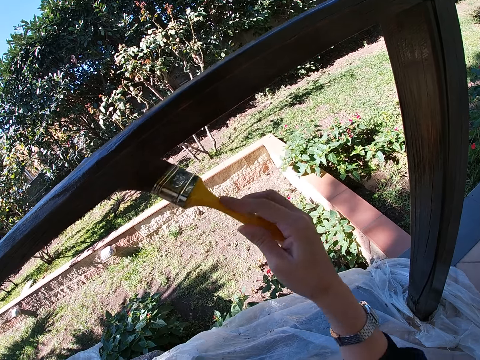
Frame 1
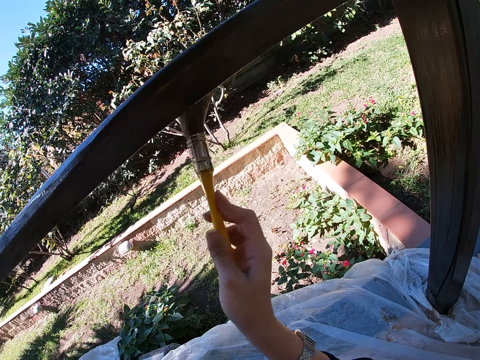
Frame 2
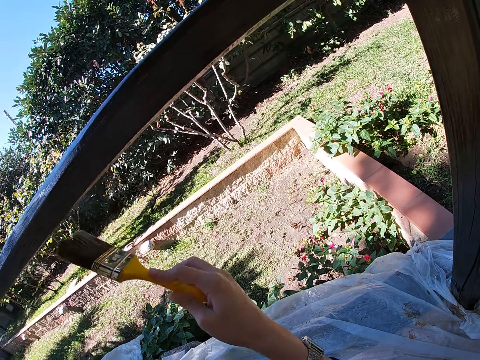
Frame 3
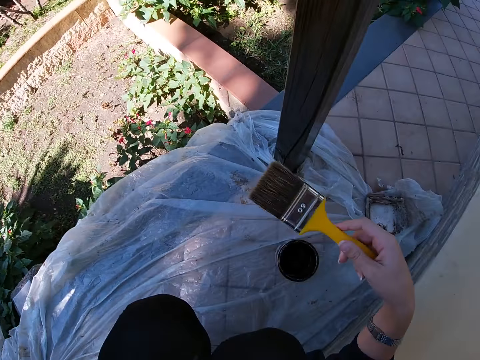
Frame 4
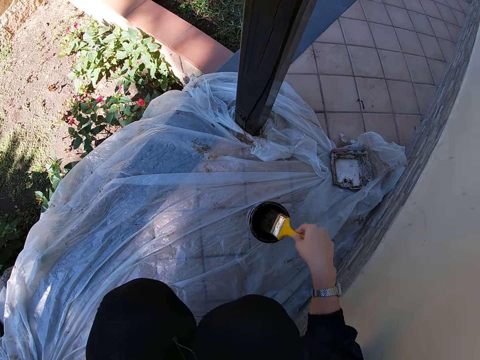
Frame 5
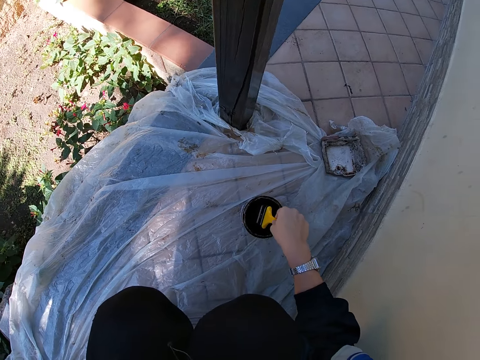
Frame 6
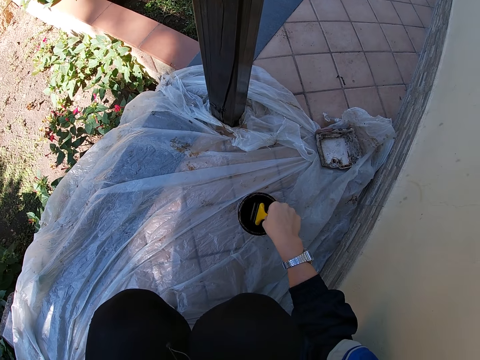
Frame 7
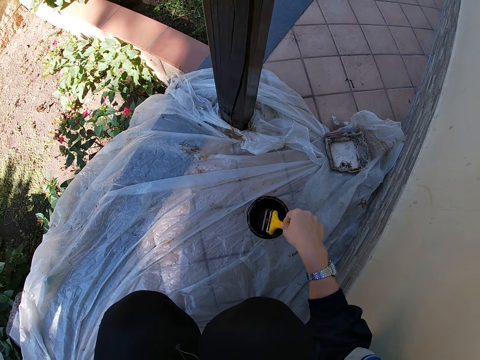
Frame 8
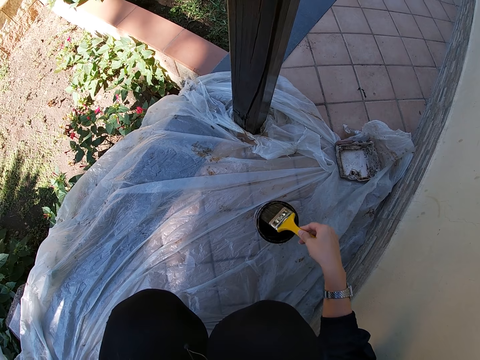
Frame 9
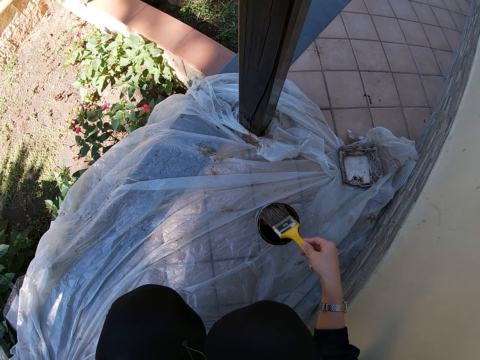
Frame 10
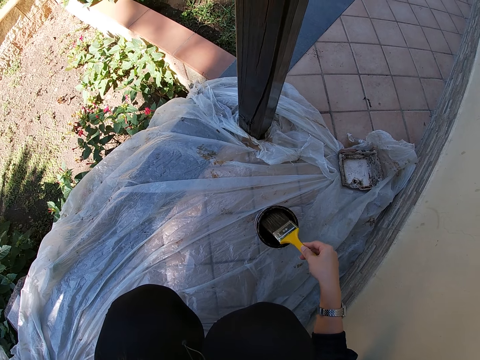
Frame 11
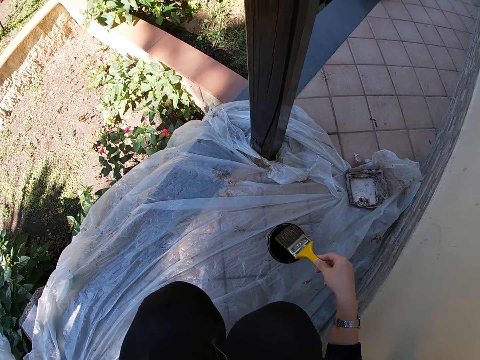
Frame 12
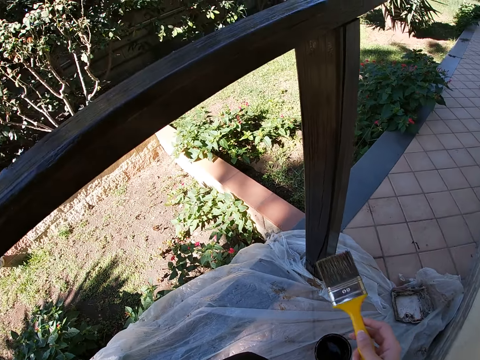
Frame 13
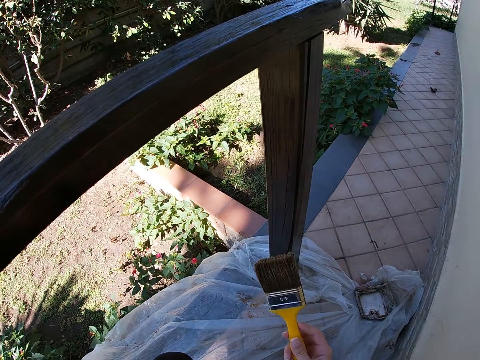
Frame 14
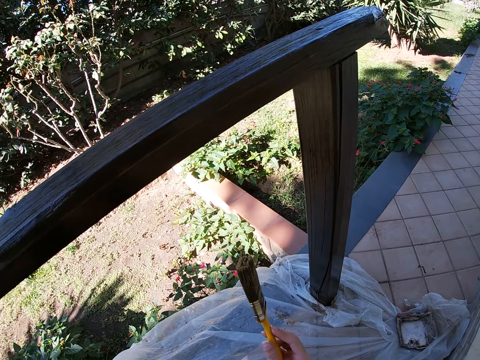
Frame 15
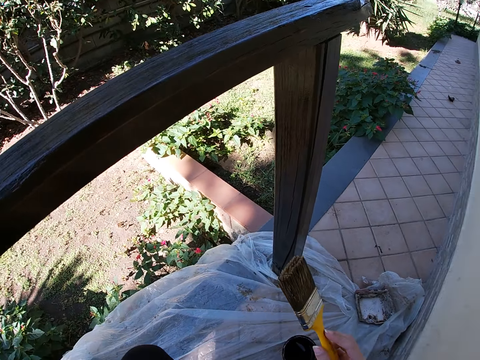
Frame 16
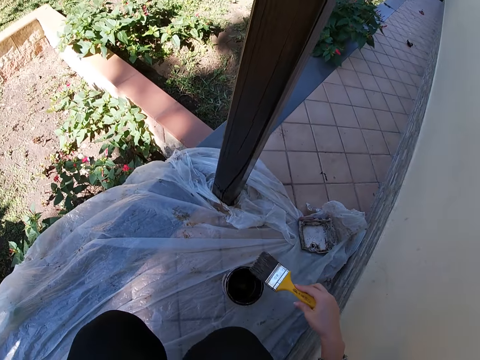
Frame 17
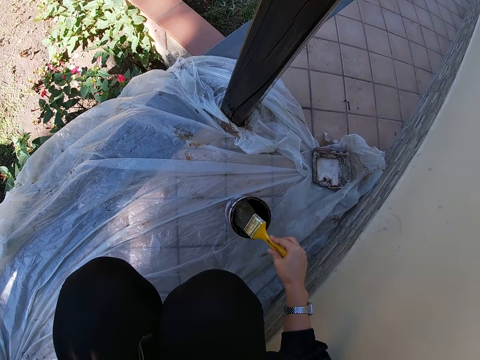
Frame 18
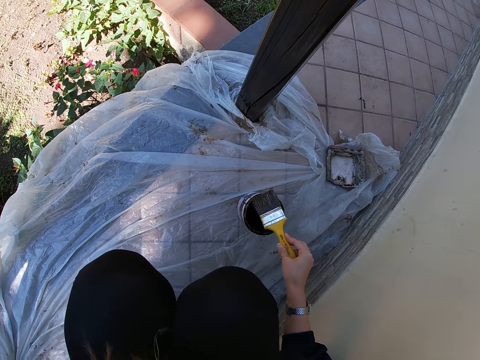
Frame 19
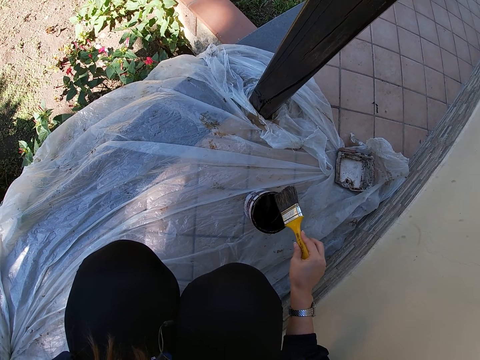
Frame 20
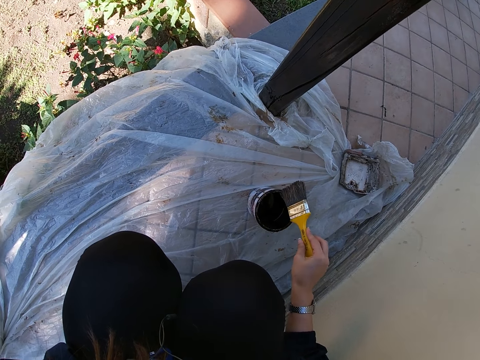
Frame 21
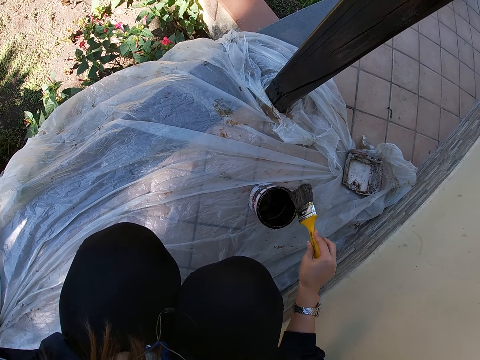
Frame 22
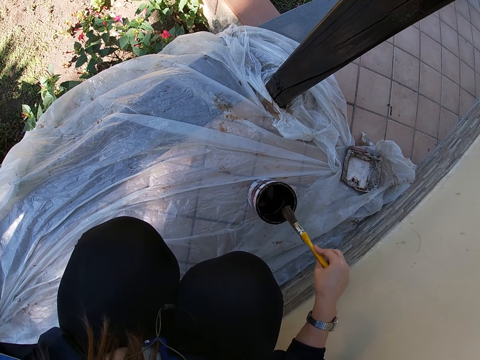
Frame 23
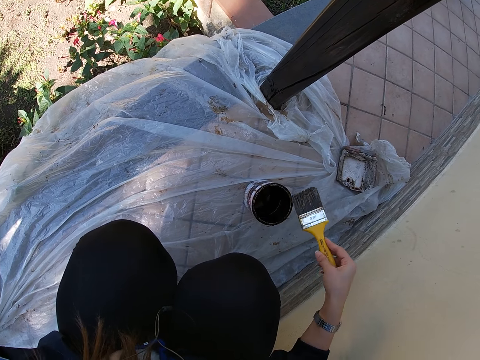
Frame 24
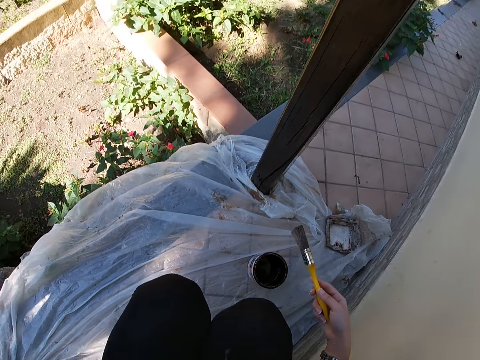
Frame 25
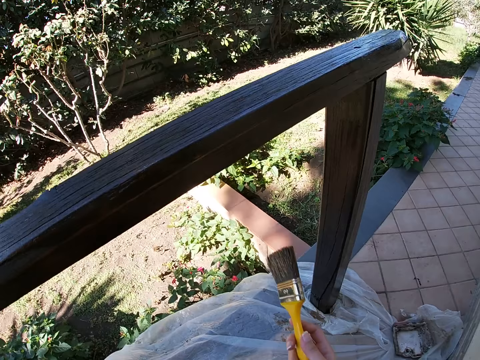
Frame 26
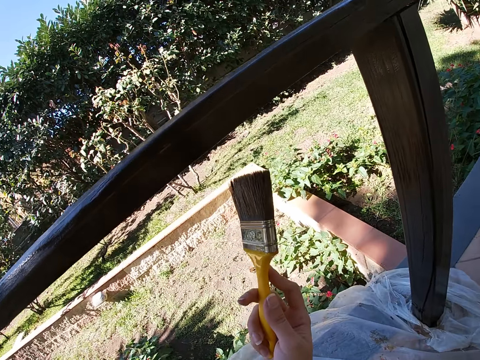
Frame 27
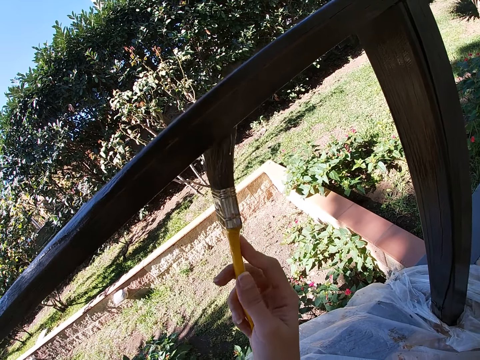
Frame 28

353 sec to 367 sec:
The camera wearer takes some paint from the paint can or varnish can with the paint brush. They wipe the brush on the varnish can, look at the brush, and wipe the brush on the varnish can.

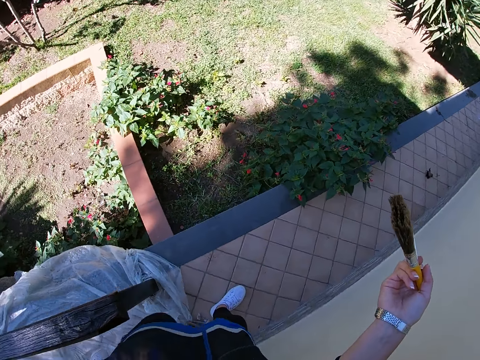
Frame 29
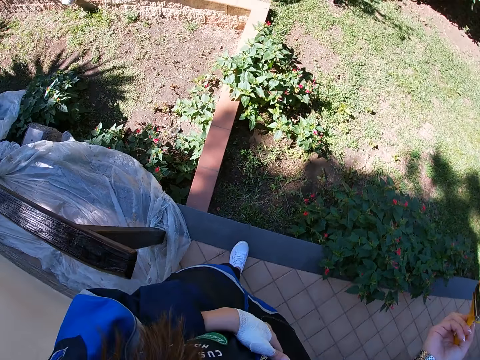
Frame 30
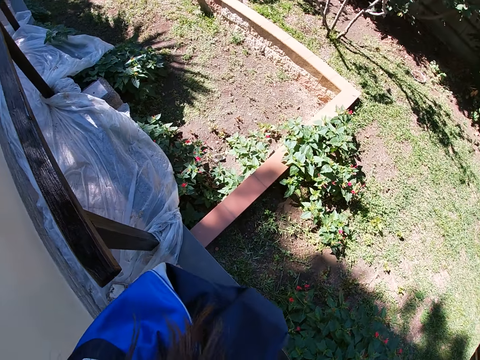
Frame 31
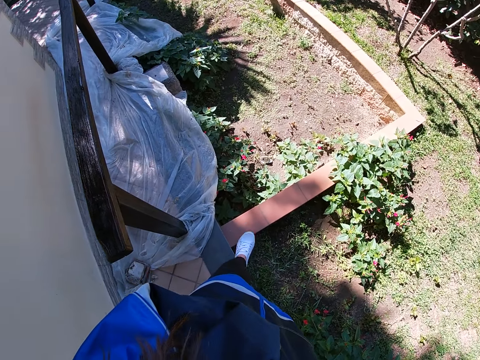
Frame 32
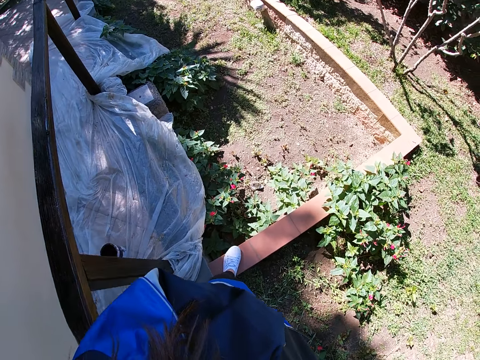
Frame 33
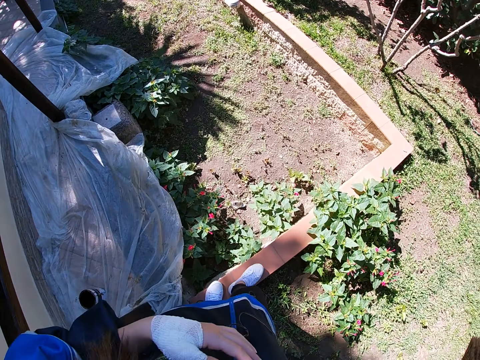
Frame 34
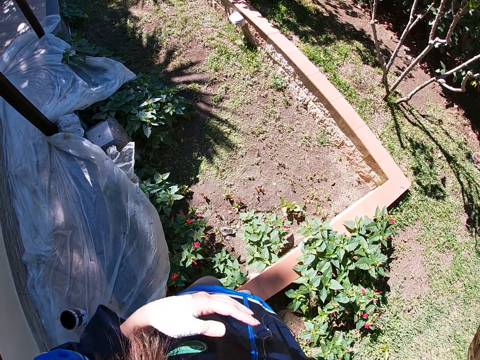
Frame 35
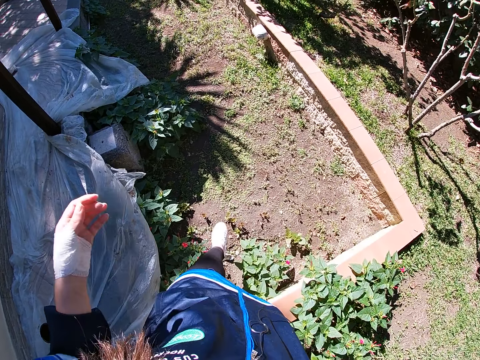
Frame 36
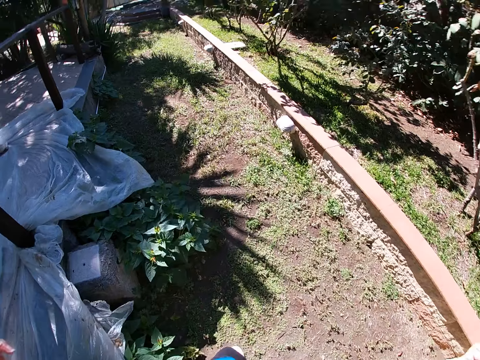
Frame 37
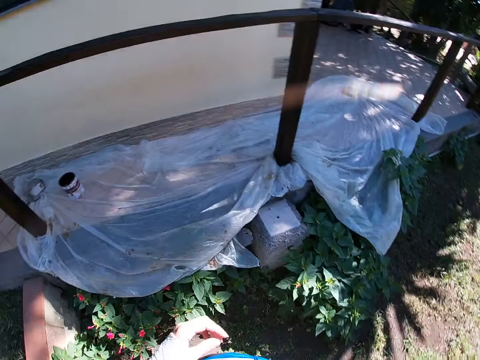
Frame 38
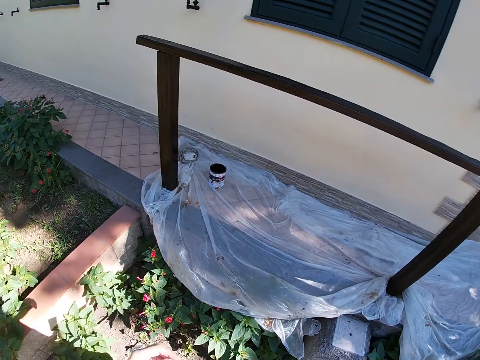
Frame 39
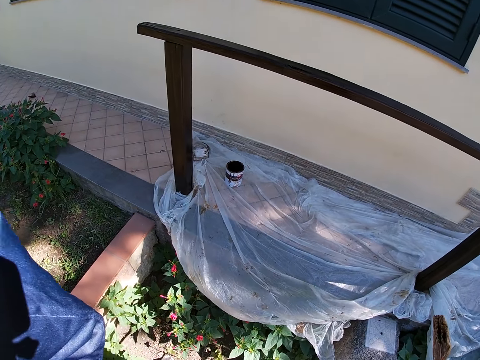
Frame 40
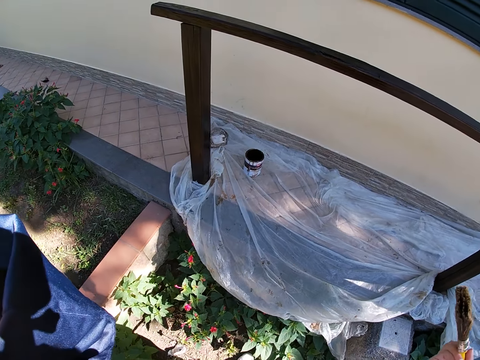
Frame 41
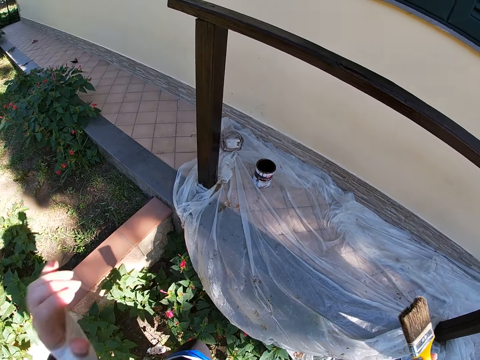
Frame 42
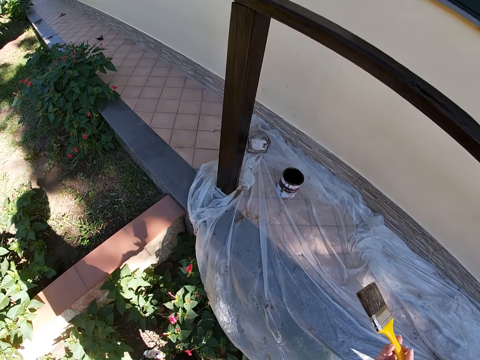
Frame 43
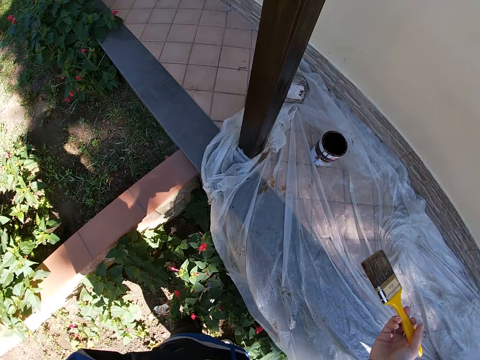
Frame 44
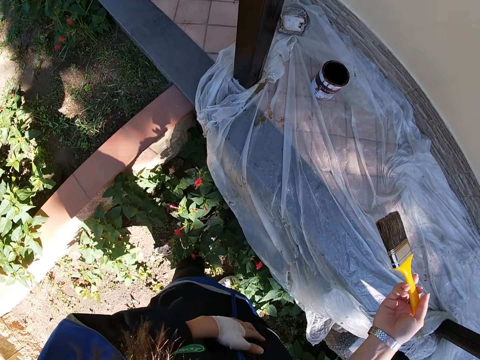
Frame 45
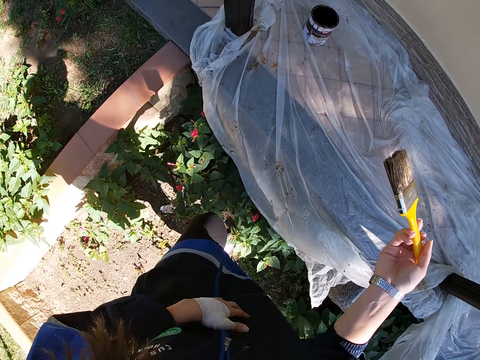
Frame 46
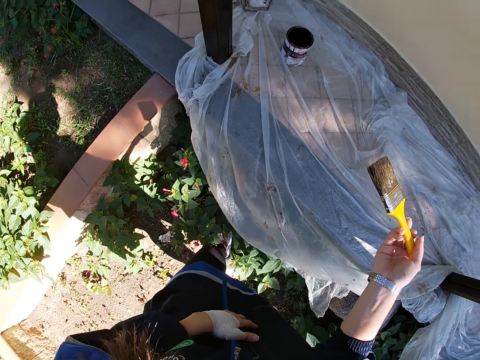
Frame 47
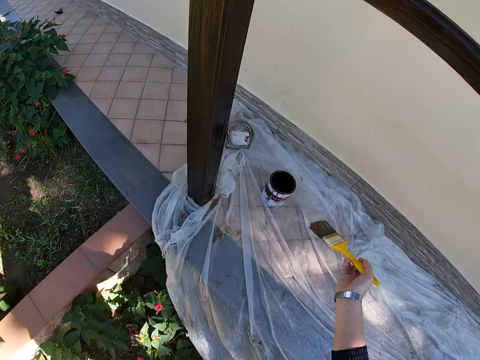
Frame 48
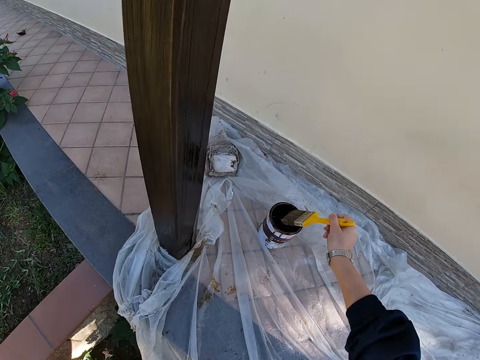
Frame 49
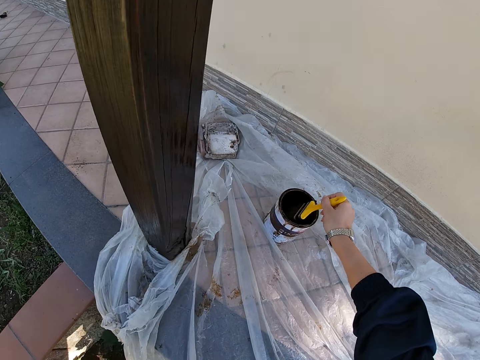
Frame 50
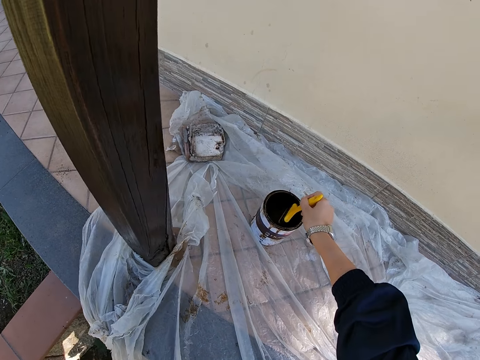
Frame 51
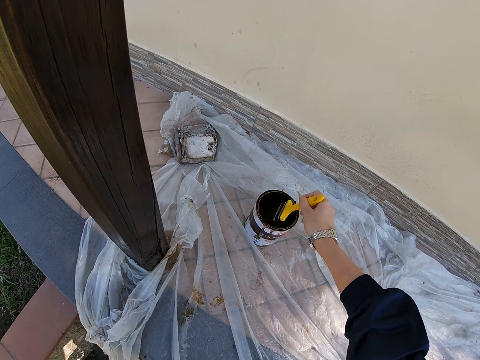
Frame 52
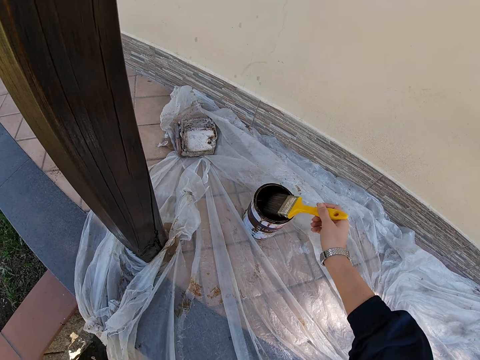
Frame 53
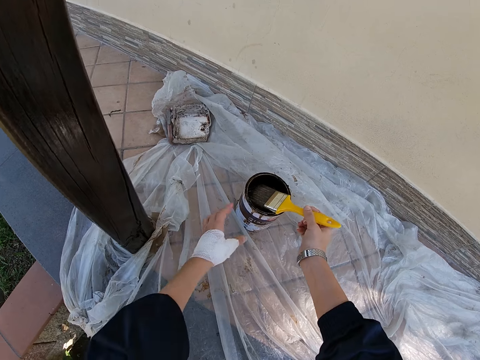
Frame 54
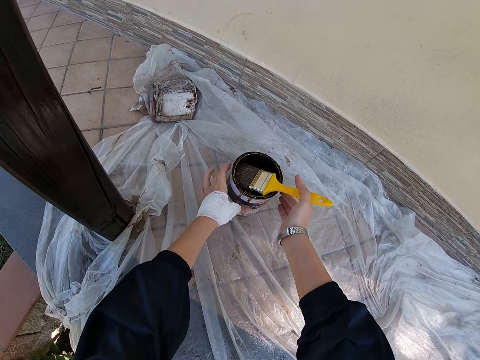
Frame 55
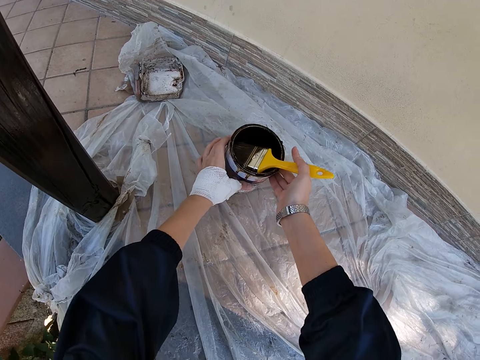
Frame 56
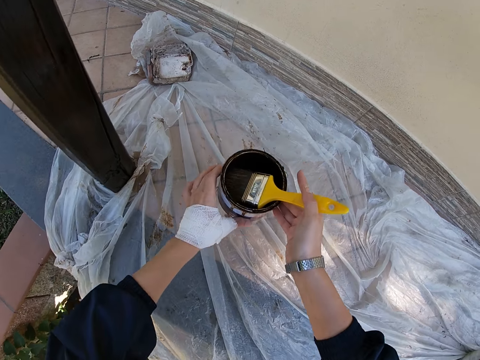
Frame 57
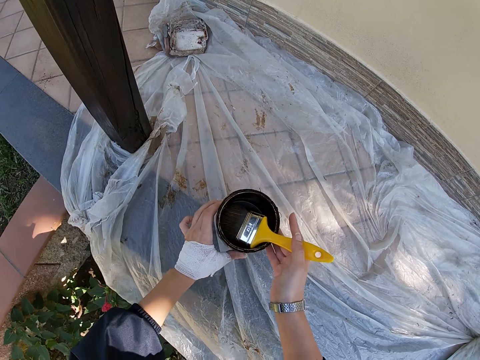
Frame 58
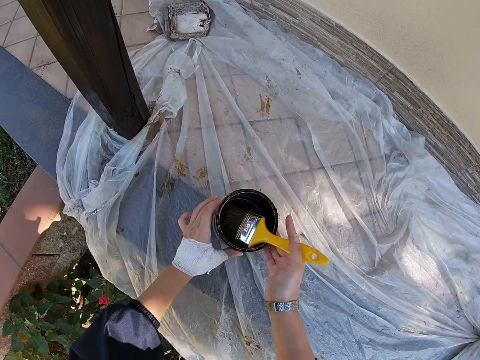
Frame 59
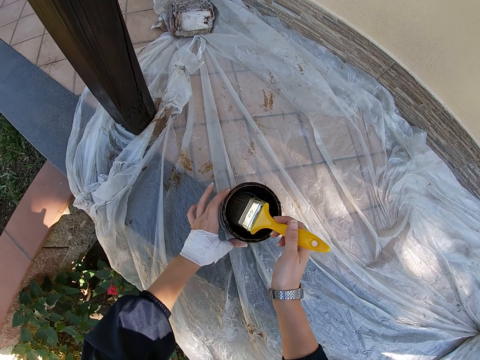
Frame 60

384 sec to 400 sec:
The camera wearer looks around. She takes some paint from the paint can with the paint brush. She carries the paint can with her left hand from the balcony floor. She drops the paint can on the balcony floor.
